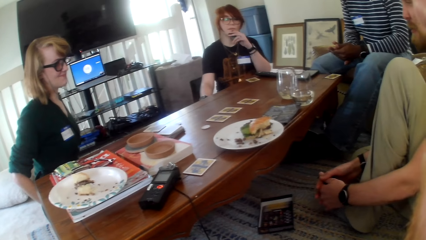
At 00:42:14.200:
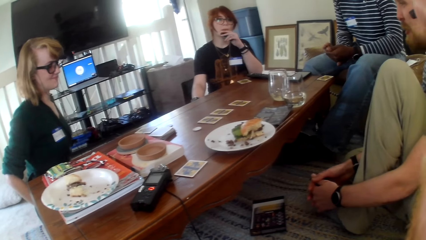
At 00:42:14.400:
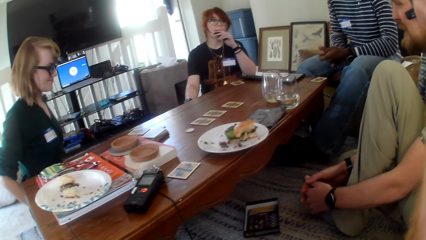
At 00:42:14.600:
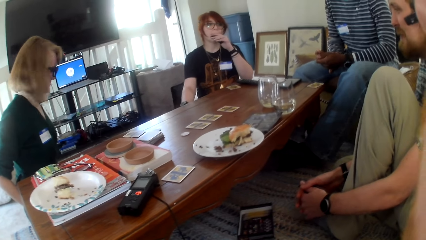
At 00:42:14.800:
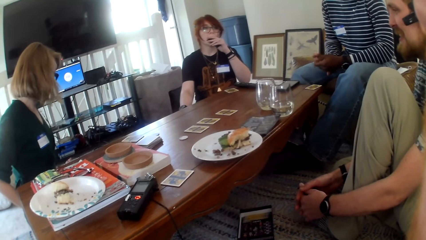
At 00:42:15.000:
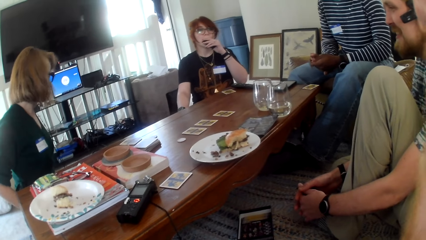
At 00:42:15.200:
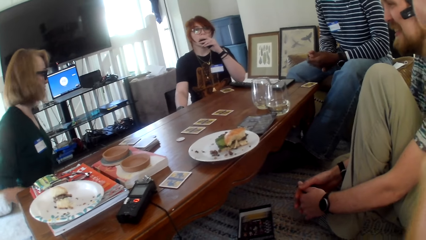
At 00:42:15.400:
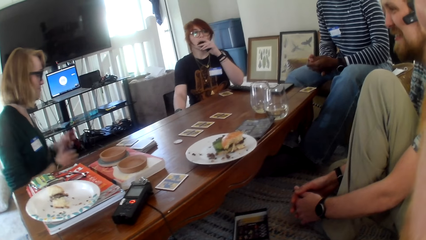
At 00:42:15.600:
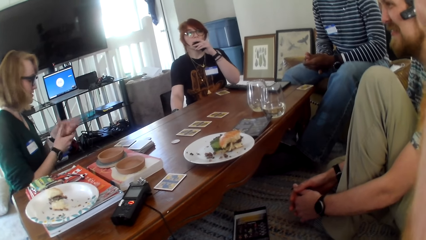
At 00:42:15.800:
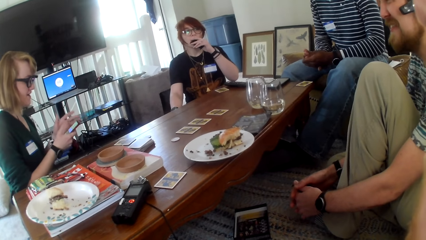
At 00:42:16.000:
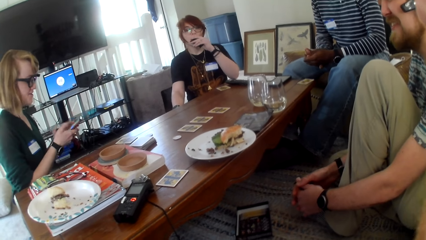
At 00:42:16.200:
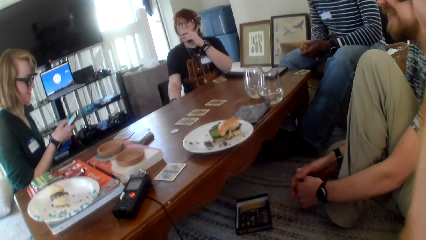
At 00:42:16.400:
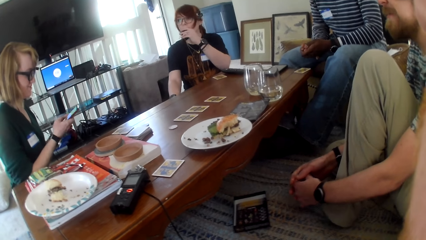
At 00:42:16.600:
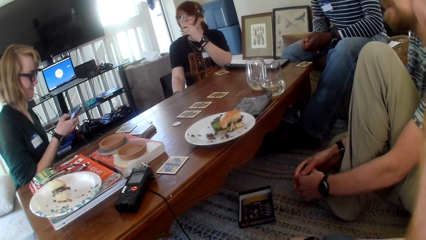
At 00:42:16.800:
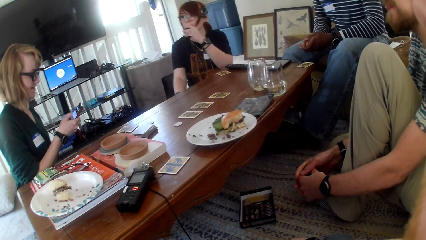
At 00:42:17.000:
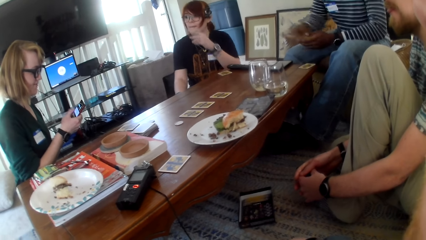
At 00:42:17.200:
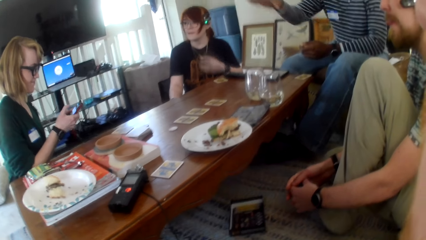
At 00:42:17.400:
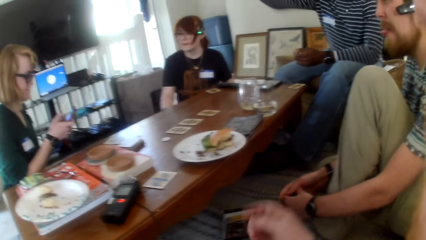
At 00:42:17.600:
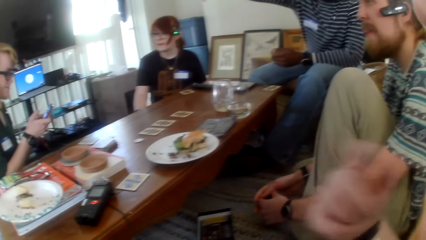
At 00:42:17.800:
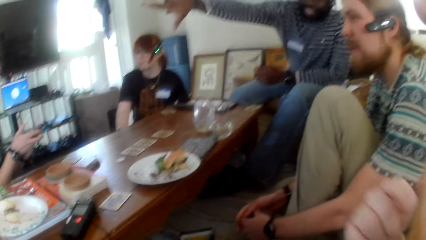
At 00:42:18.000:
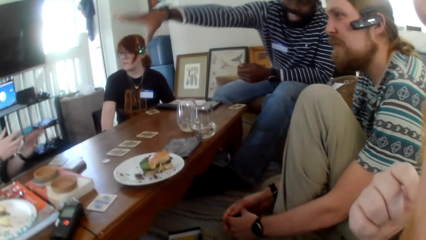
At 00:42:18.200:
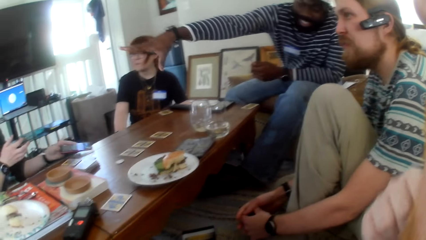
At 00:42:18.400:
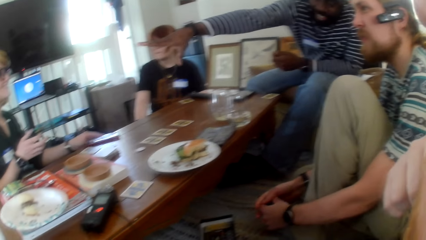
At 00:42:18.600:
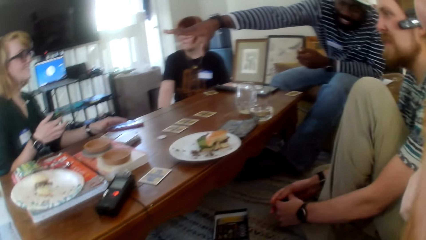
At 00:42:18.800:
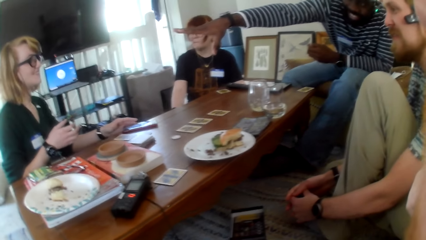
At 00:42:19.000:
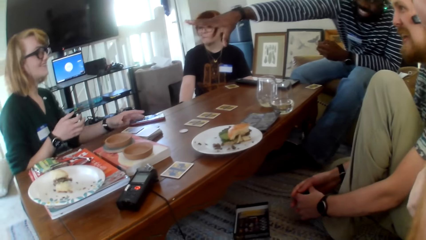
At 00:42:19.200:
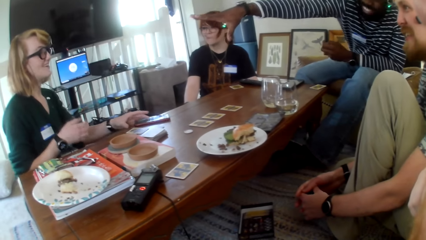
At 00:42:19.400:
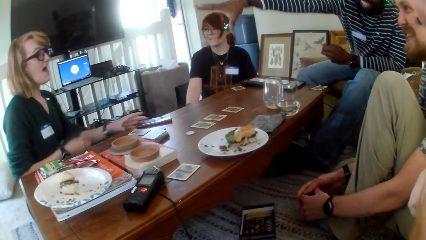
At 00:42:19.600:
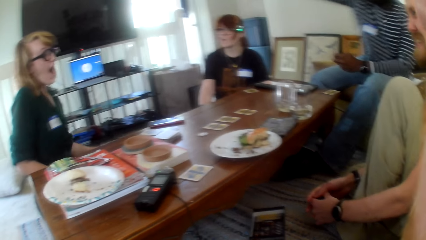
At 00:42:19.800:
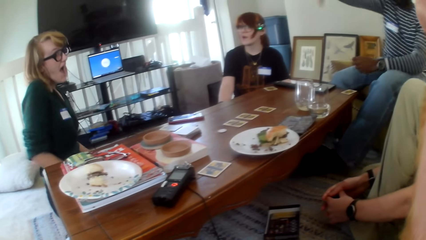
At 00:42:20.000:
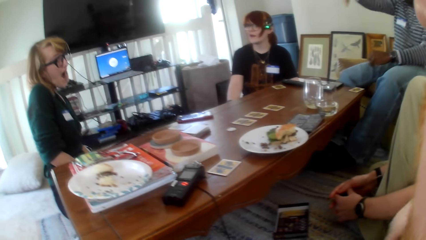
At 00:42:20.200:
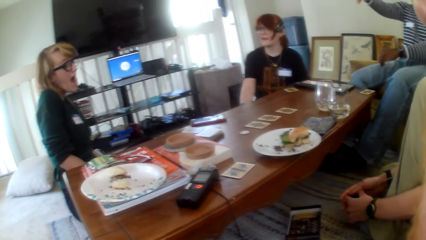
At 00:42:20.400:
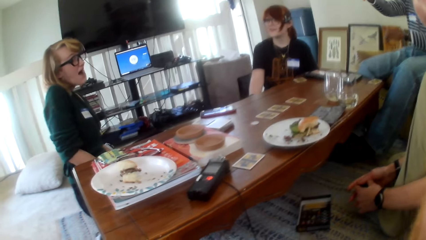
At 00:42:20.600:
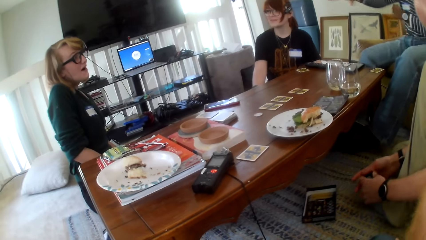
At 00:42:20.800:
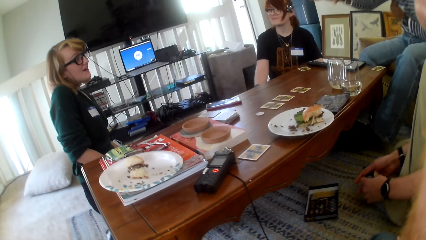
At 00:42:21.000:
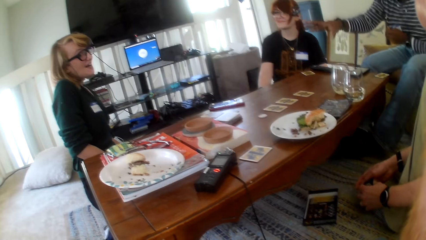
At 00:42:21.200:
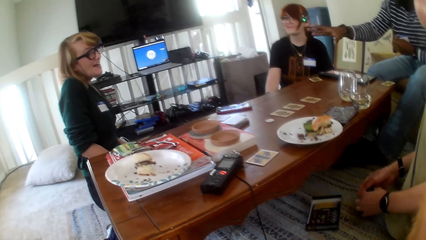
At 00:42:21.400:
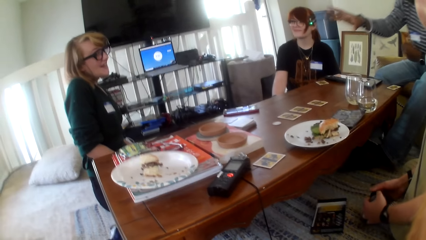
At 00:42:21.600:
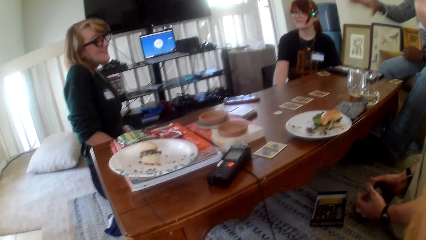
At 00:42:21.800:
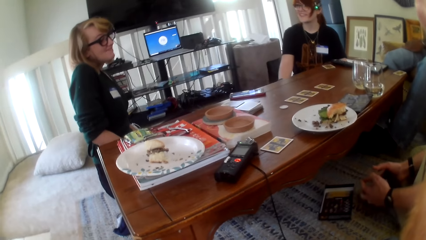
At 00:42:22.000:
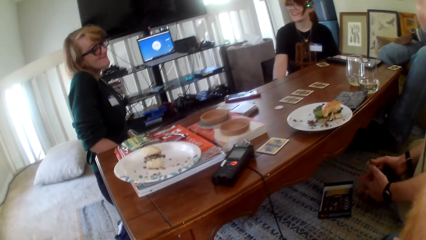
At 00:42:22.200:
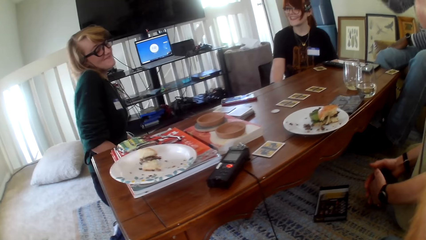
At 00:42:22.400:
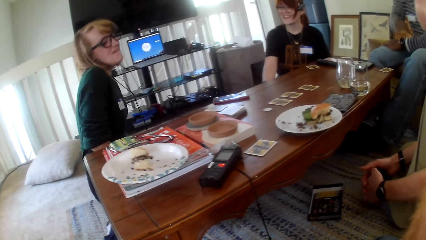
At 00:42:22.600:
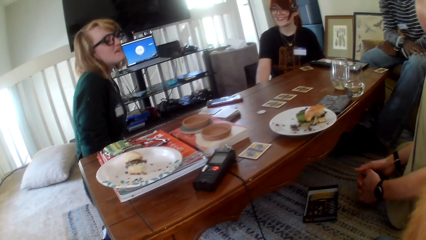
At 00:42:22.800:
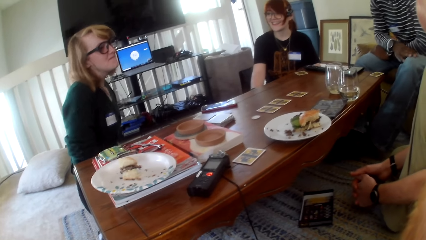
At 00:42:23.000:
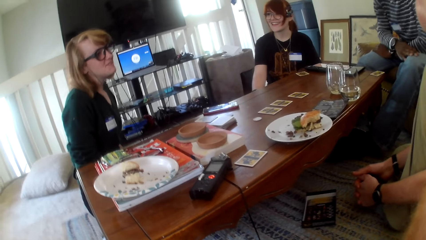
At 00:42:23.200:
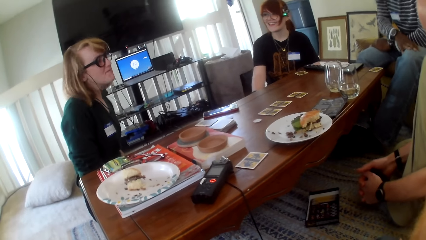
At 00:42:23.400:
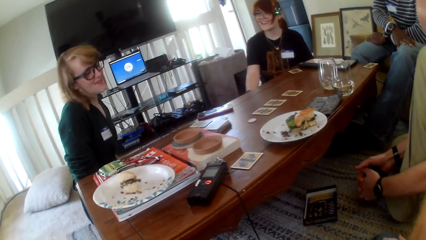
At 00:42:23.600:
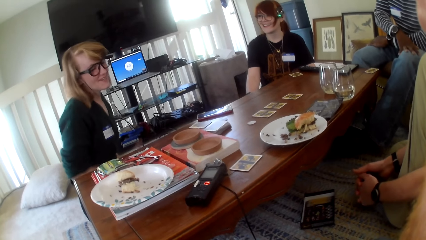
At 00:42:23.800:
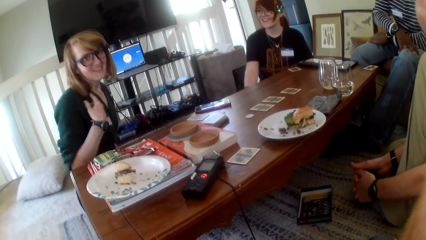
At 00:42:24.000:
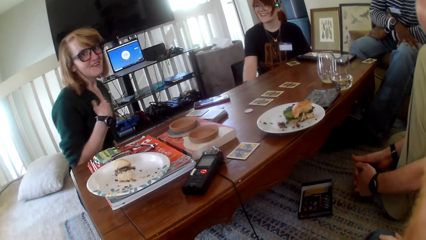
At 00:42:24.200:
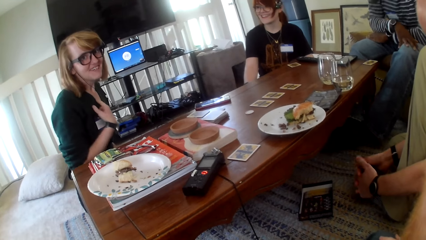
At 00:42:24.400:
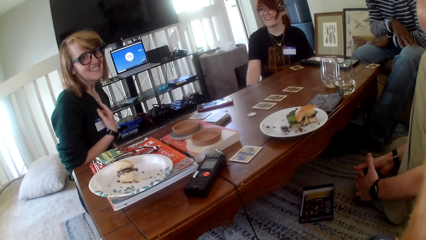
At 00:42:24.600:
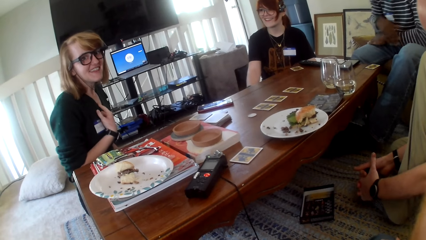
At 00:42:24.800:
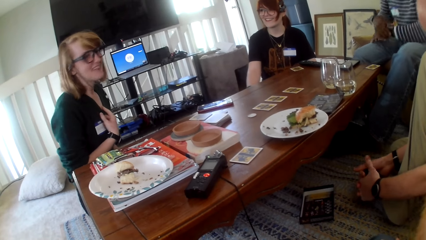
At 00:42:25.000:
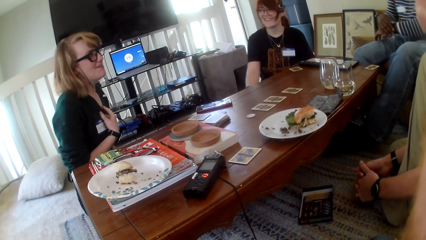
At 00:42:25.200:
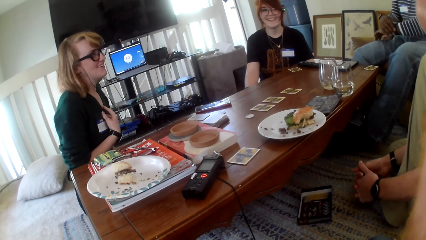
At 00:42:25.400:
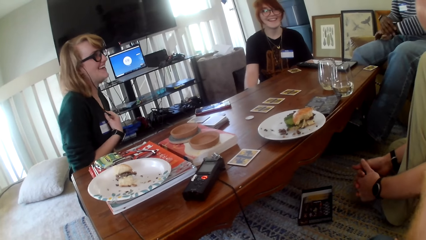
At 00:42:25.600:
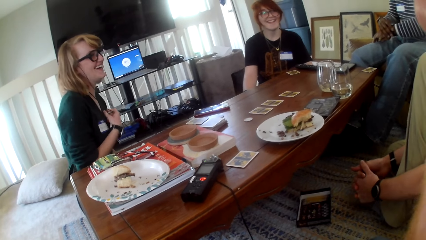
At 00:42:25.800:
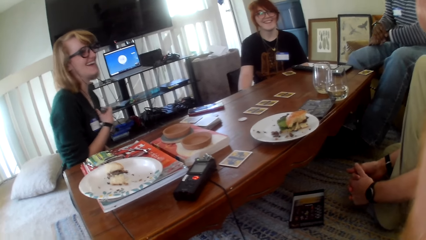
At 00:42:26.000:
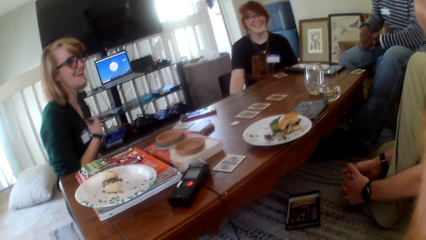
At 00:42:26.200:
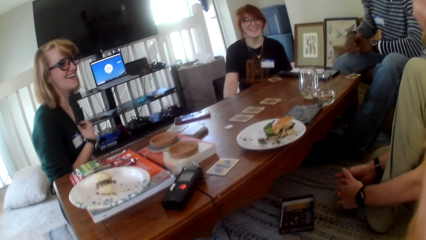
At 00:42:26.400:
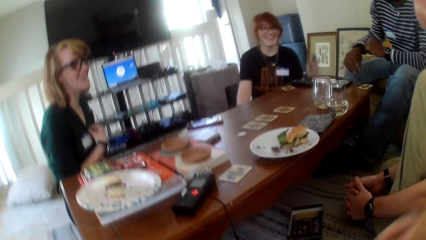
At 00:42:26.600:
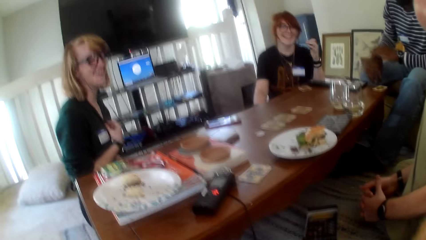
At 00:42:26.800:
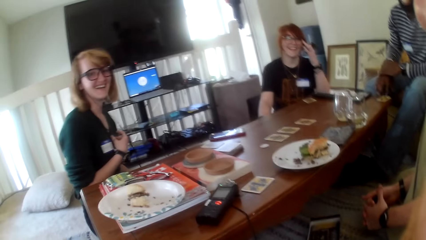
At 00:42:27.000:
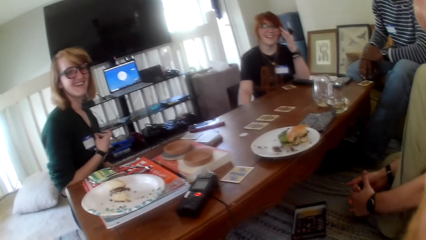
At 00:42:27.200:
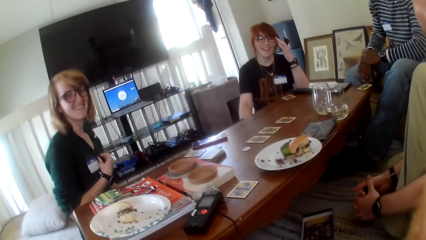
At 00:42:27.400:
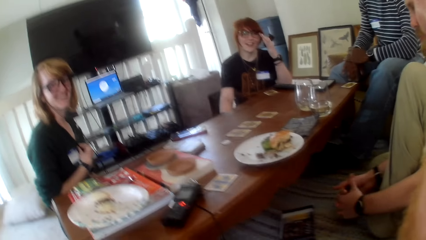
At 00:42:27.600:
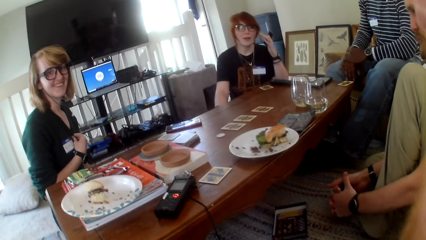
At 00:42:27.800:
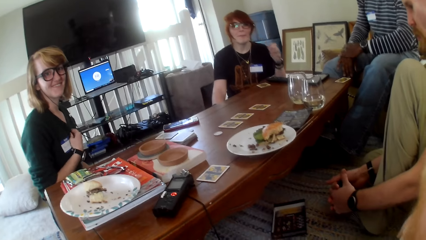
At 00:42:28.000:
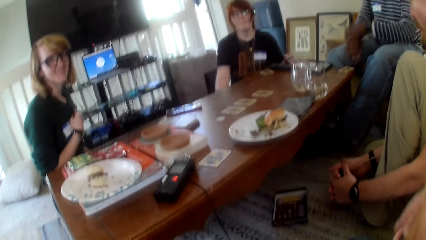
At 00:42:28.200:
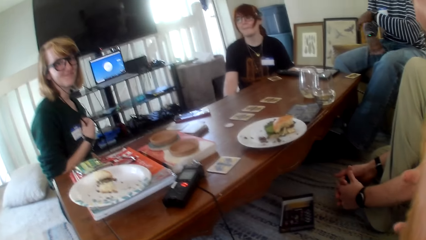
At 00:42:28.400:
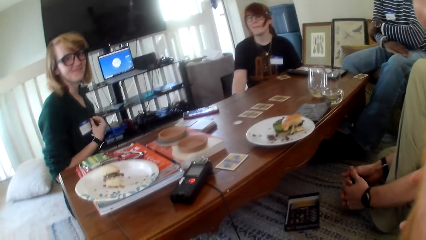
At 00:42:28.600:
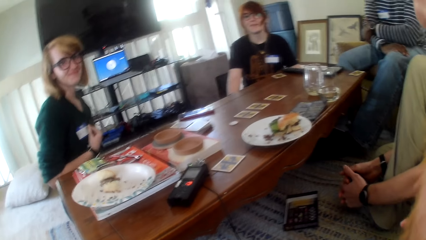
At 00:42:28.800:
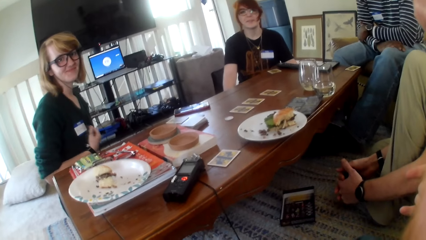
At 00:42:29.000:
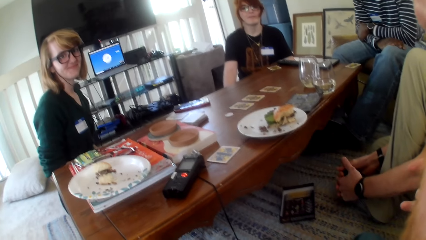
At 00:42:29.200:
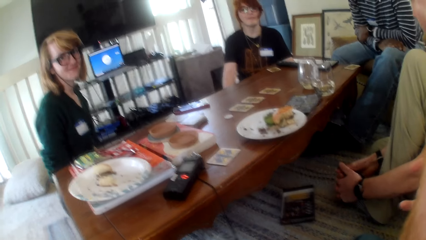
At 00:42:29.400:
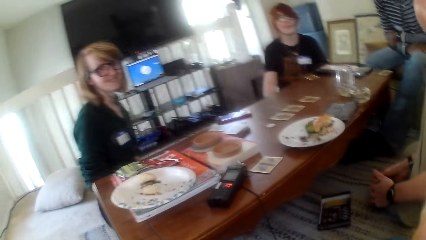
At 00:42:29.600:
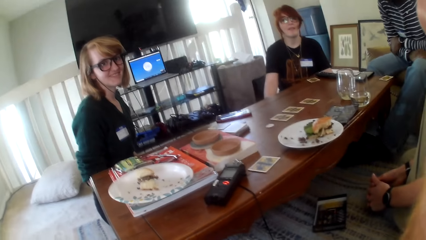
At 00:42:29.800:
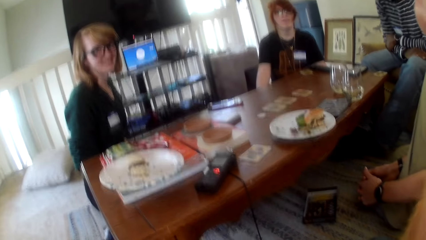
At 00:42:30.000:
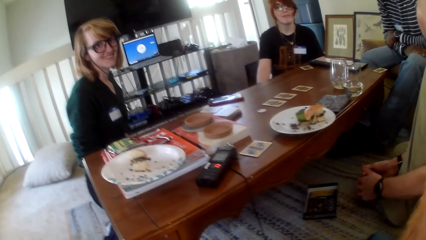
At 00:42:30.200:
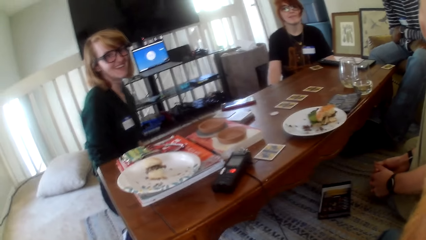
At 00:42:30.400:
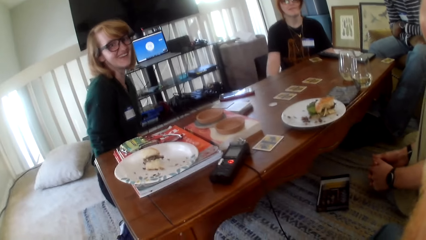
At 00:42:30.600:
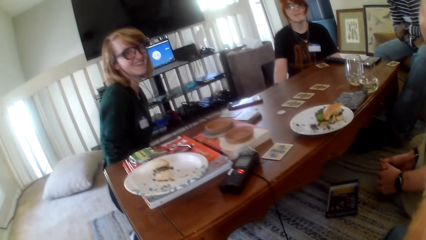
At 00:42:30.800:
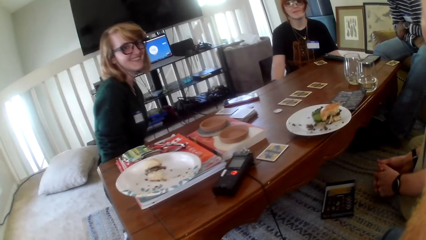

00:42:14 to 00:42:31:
A man talks. A woman talks. A person operates the phone. The woman uses something. Another person looks around. The camera wearer talks. The first person places the phone on the table. A third person stretches the hand. The first person looks around. The woman talks. The third person looks around. The woman moves a hand and talks. The camera wearer talks. The second person adjusts the spectacles and looks around.
